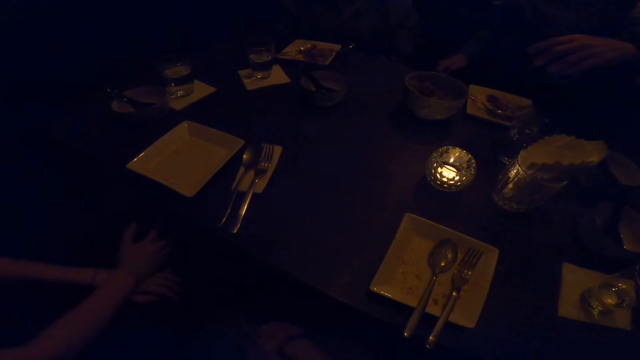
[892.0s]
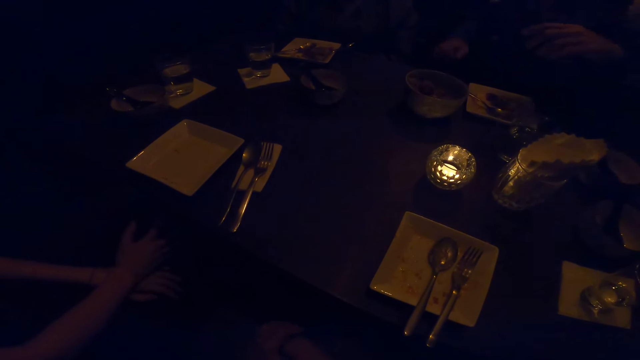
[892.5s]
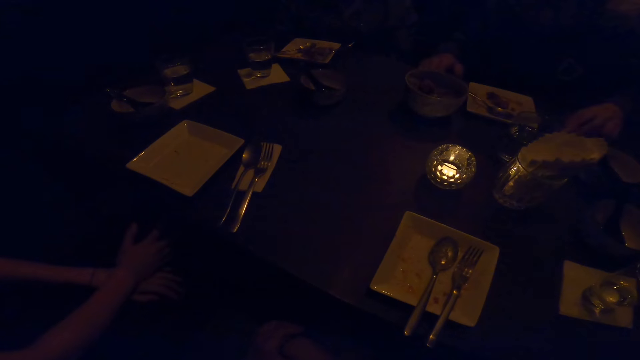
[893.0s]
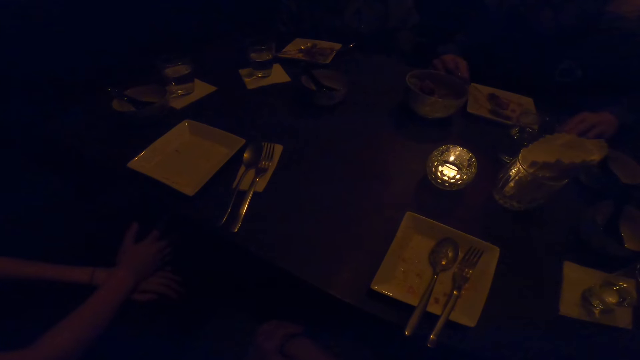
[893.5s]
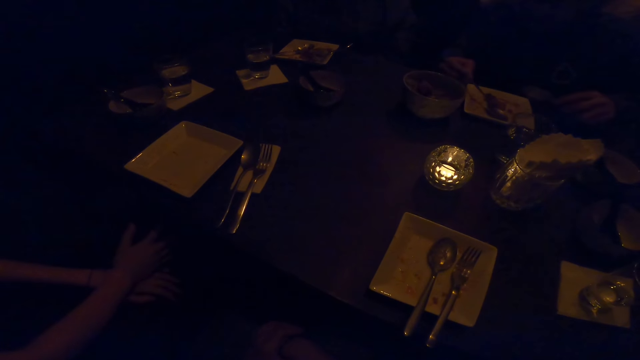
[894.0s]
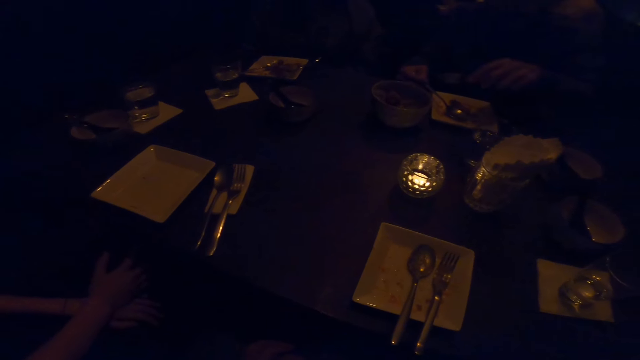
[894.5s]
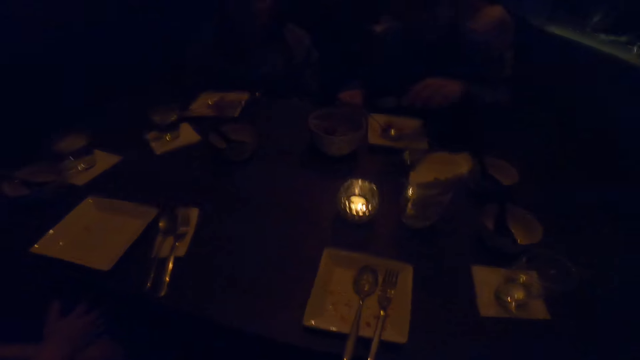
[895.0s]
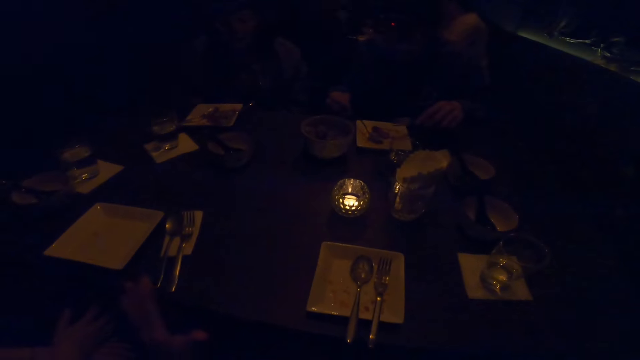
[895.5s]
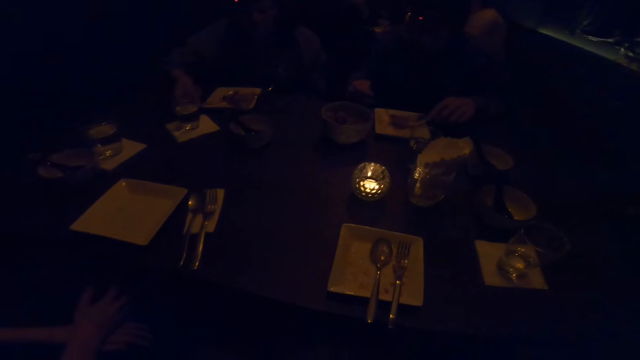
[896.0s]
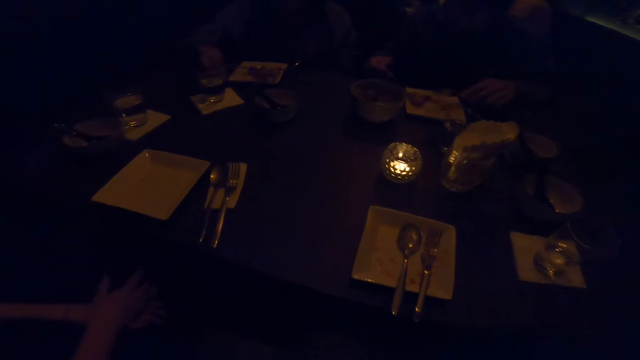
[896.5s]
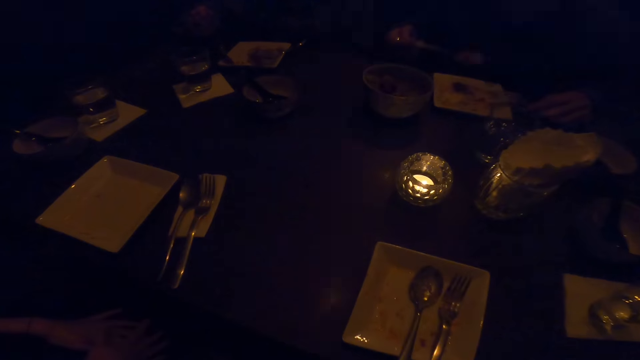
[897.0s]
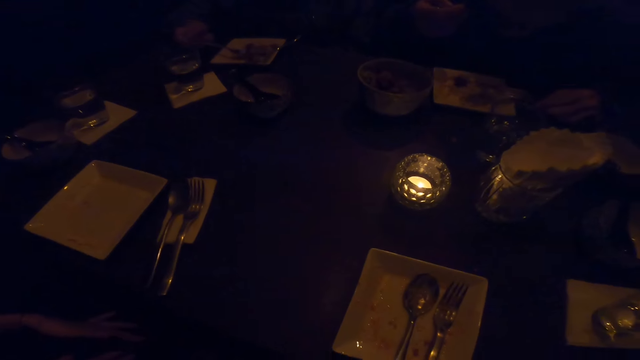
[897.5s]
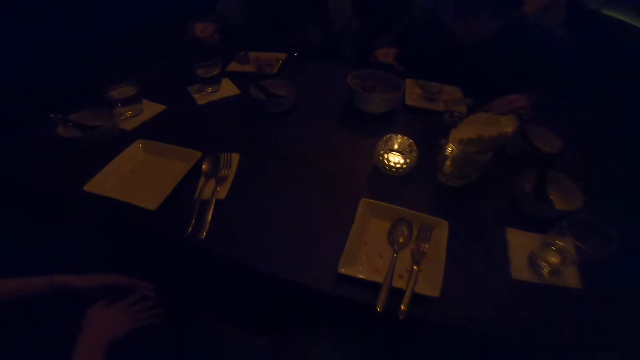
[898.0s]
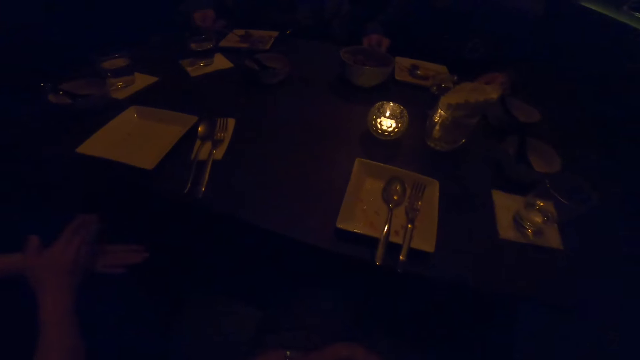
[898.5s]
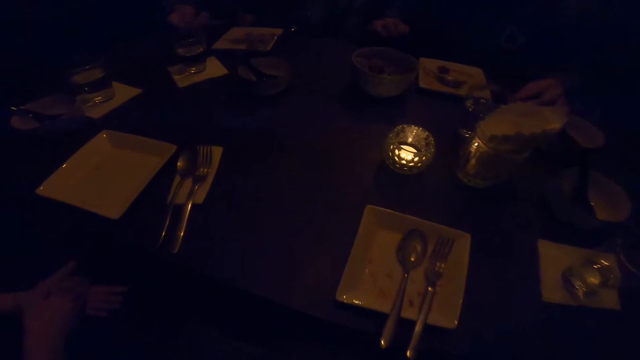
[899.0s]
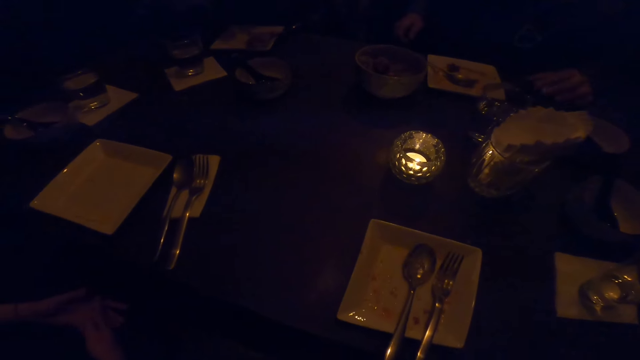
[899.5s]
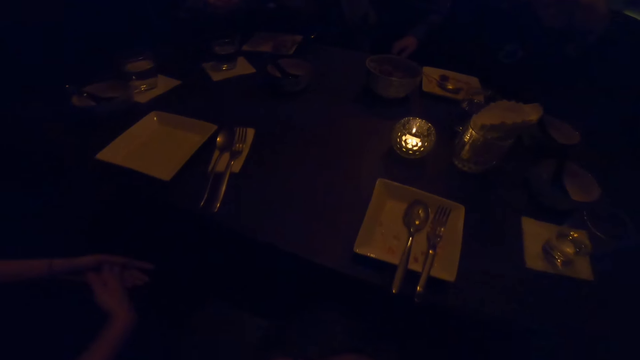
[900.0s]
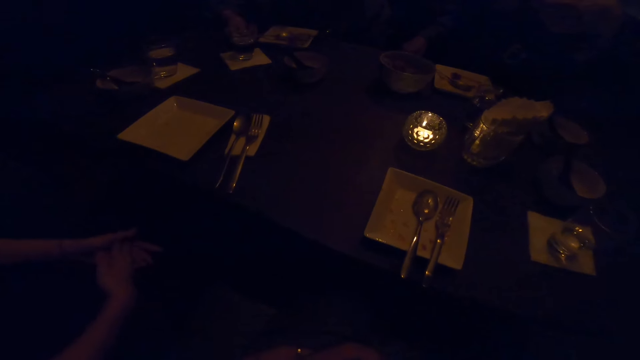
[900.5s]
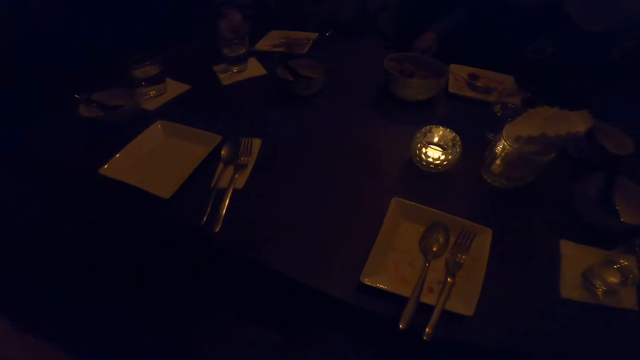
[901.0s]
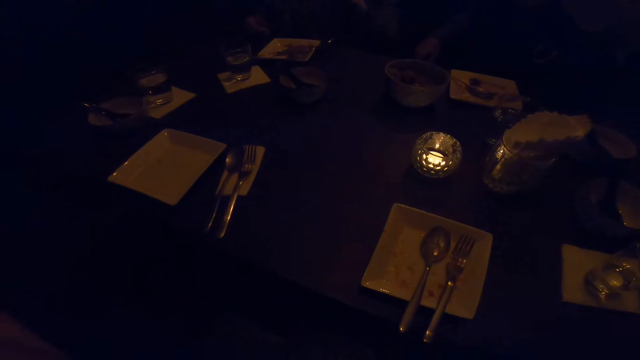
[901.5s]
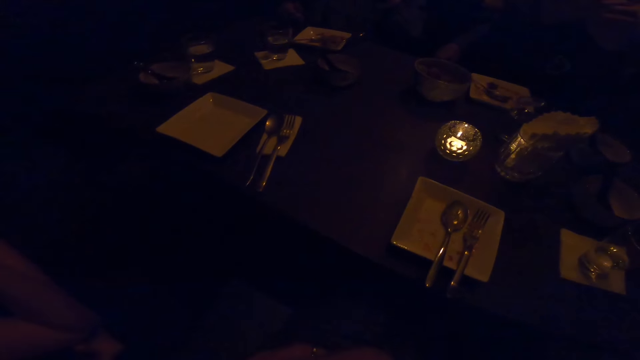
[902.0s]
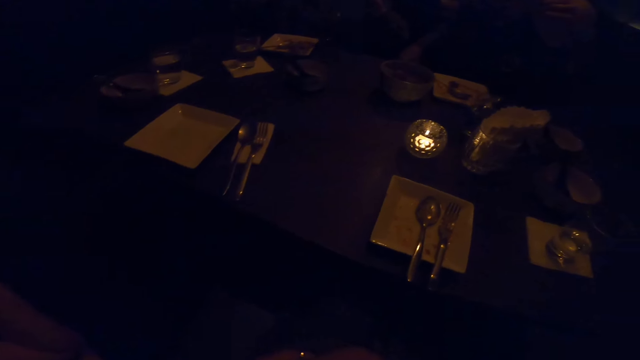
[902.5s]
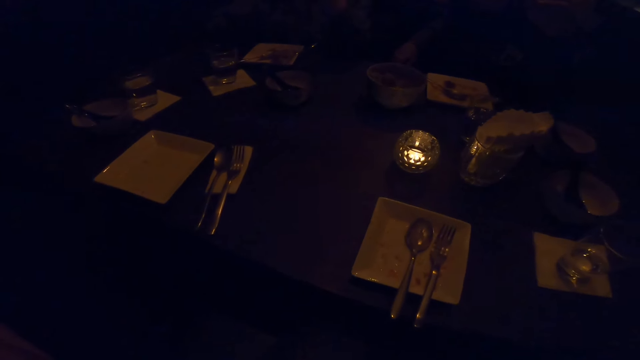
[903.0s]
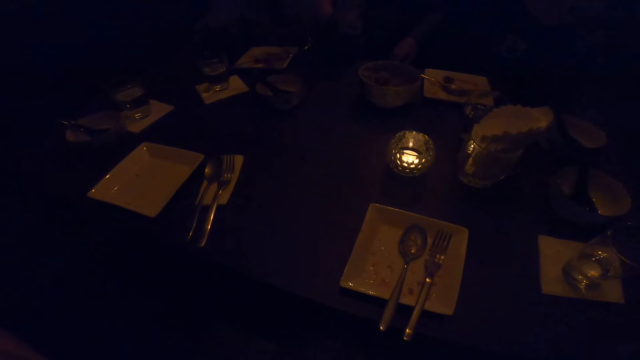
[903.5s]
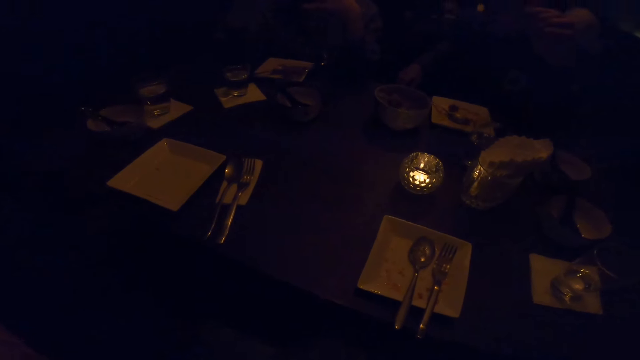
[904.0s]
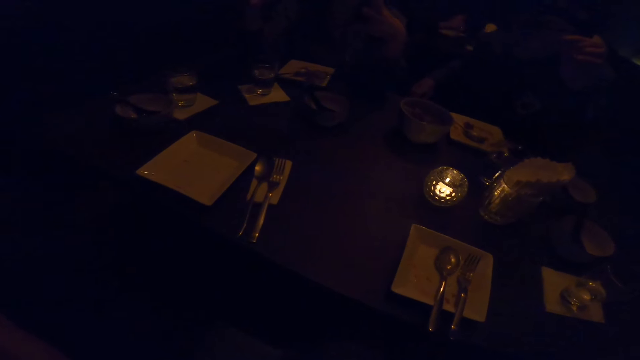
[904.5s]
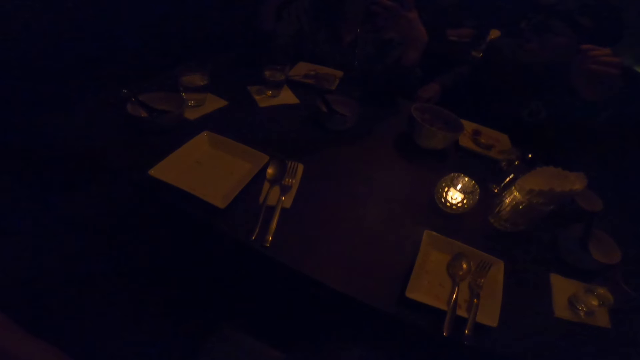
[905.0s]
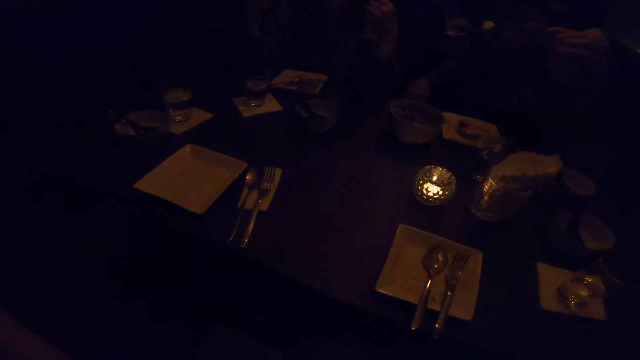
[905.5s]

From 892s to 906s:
A woman takes the spoon. The camera wearer converses. The woman eats from a plate with the spoon in her right hand. A man eats from a plate with the spoon in his right hand. The woman puts down the spoon and stops eating. Another woman puts down the spoon. The man stops eating.

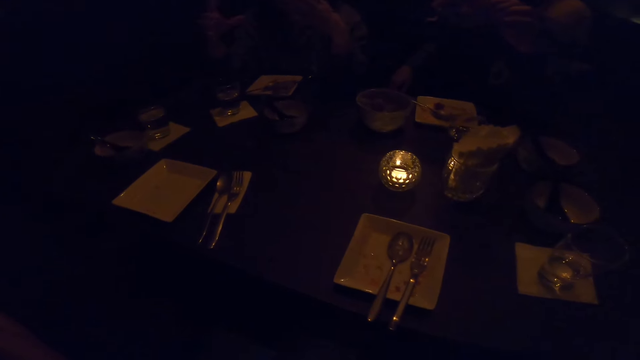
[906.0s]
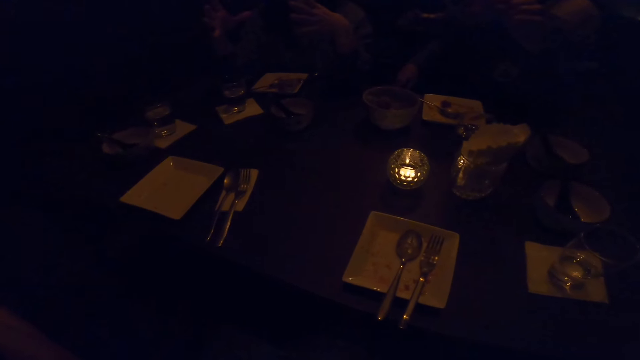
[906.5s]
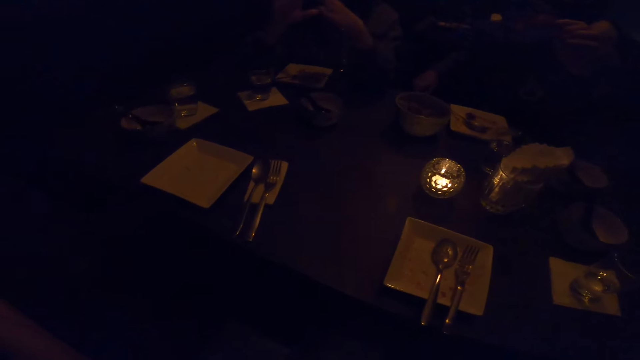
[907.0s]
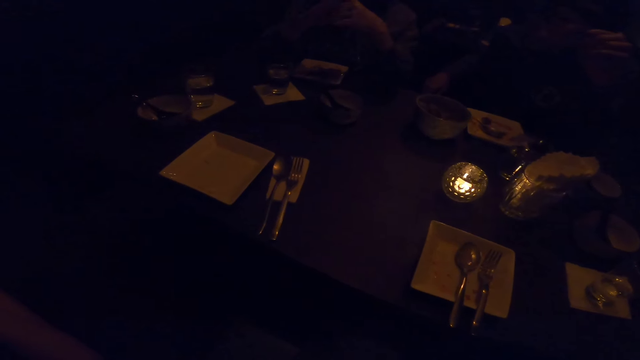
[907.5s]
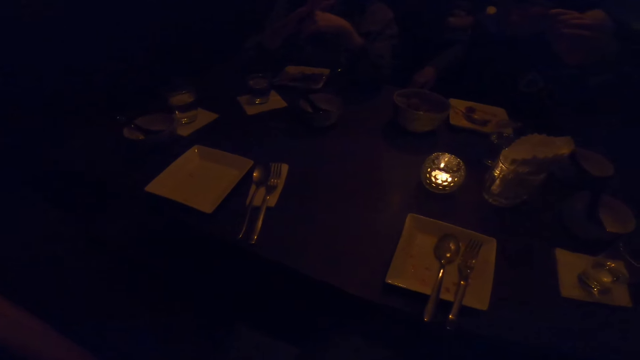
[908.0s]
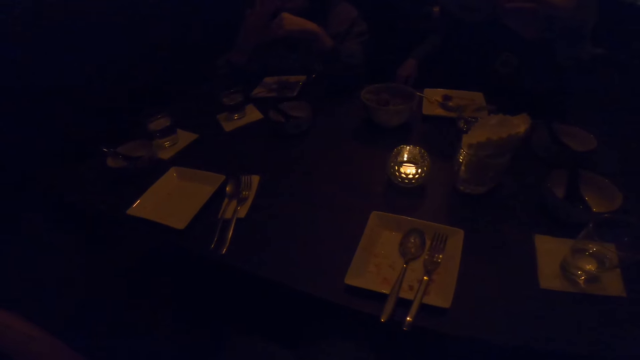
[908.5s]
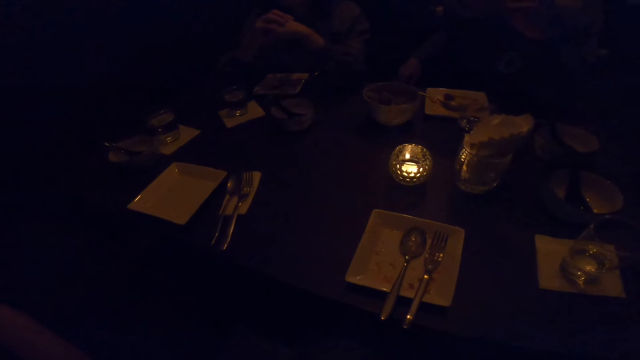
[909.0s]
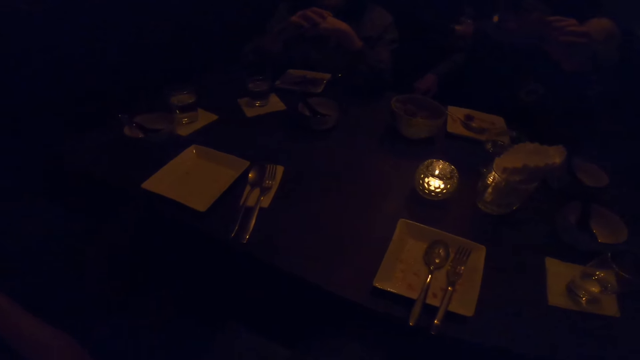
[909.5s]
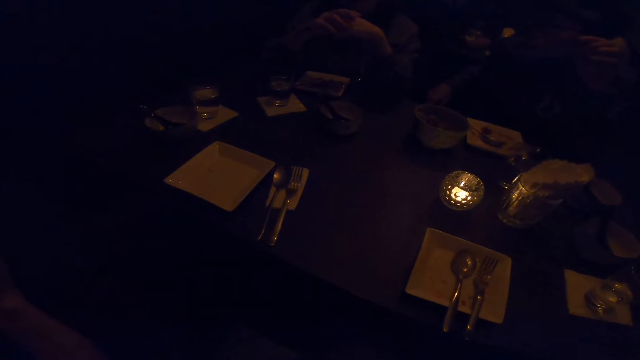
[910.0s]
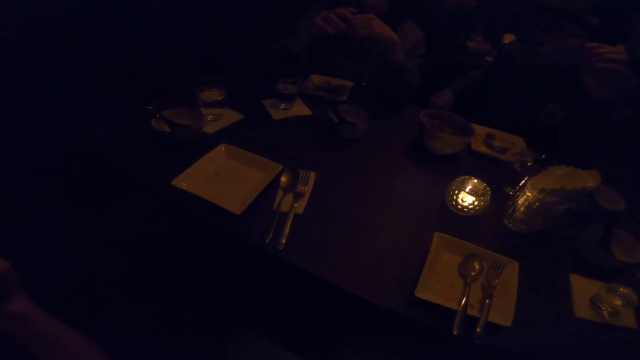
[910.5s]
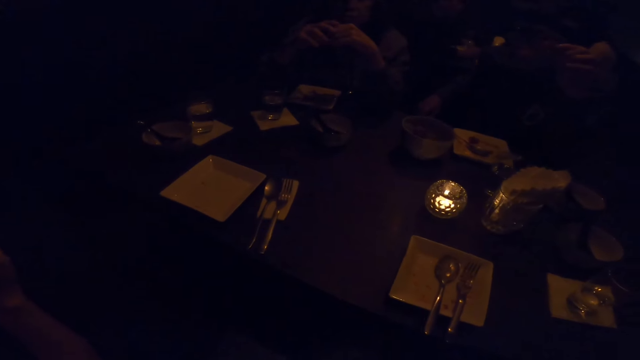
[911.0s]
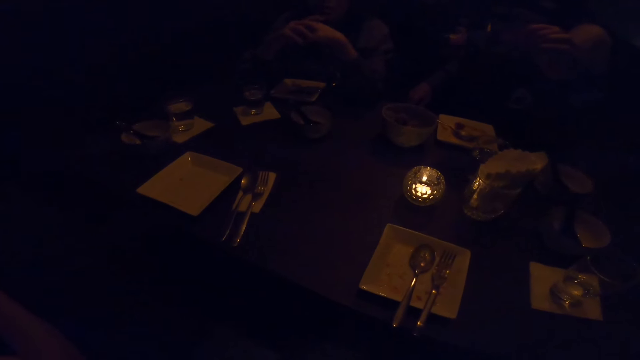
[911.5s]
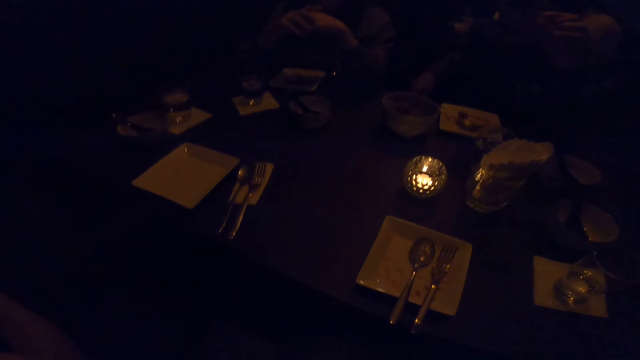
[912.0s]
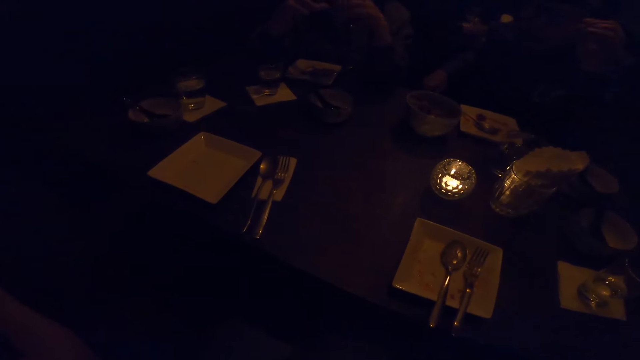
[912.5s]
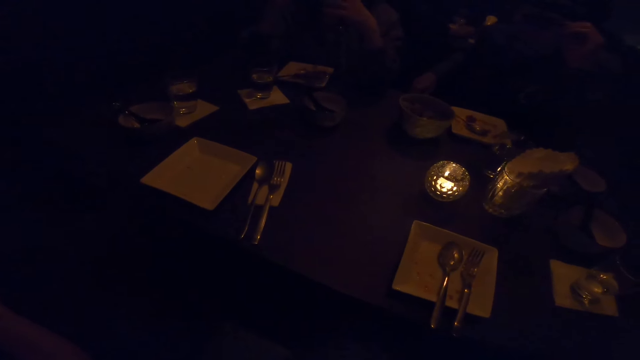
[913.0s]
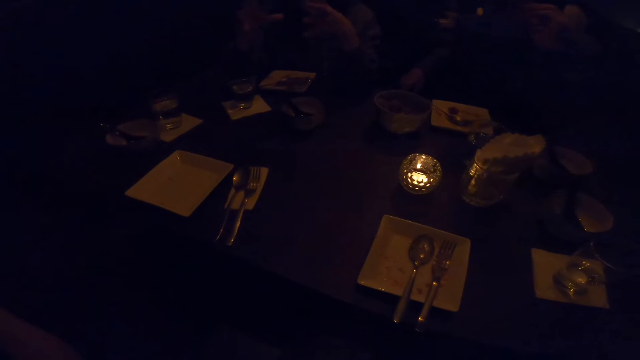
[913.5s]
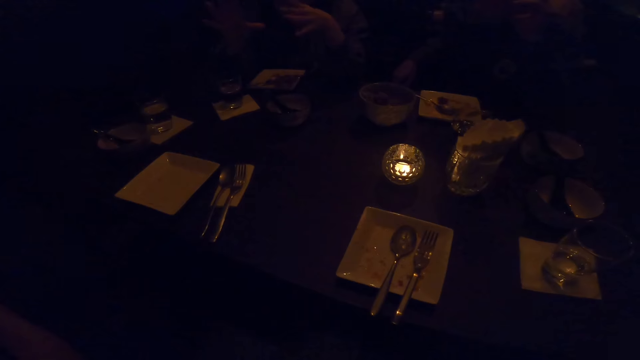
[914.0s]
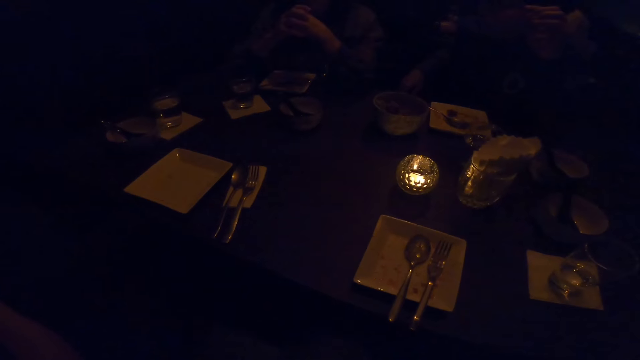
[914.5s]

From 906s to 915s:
A woman converses.
